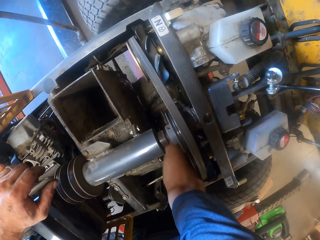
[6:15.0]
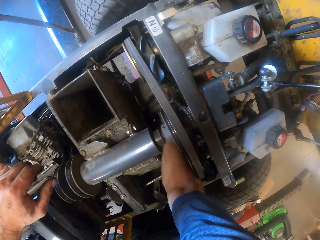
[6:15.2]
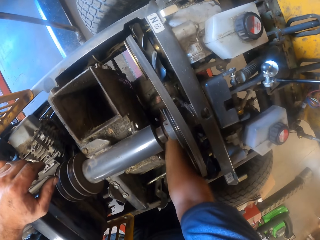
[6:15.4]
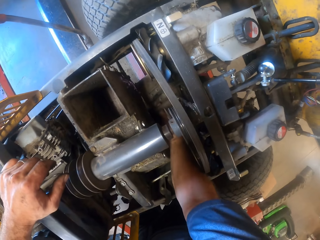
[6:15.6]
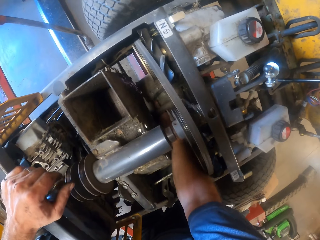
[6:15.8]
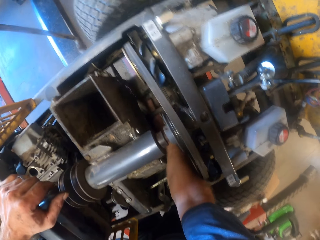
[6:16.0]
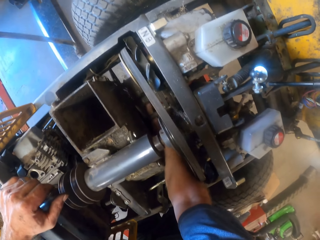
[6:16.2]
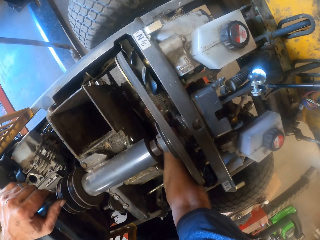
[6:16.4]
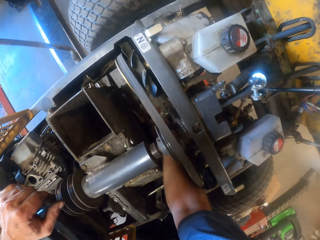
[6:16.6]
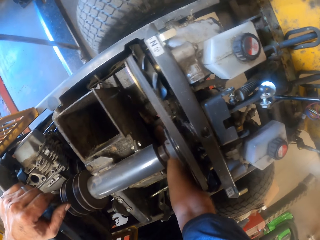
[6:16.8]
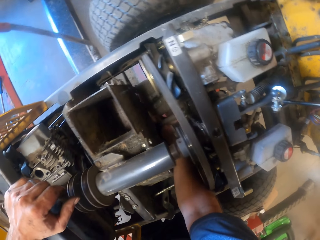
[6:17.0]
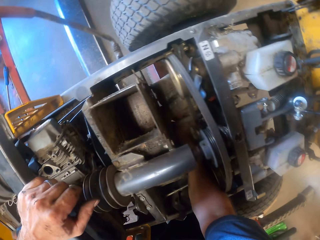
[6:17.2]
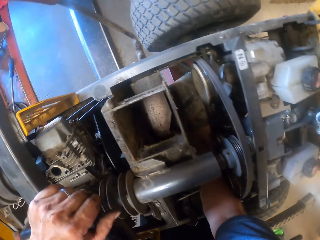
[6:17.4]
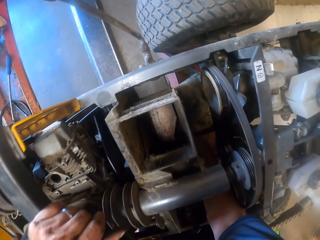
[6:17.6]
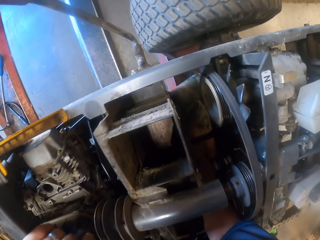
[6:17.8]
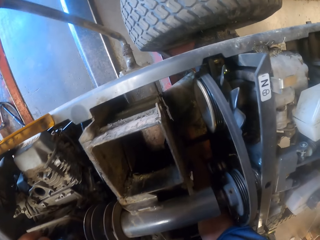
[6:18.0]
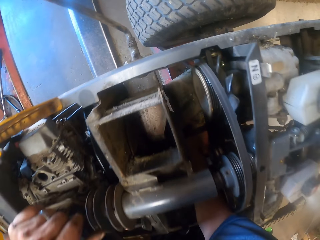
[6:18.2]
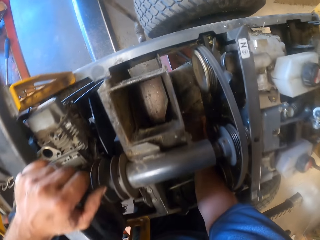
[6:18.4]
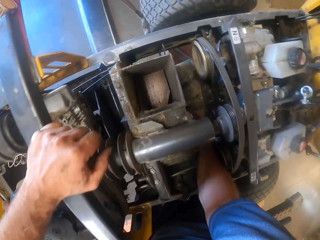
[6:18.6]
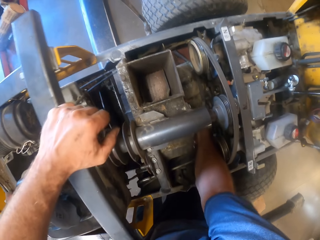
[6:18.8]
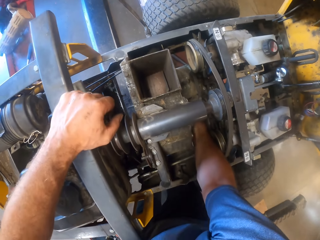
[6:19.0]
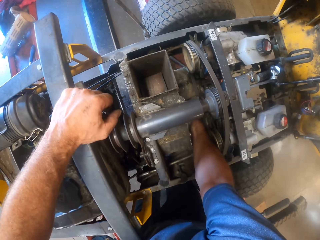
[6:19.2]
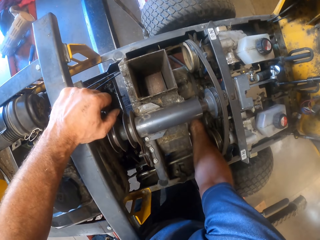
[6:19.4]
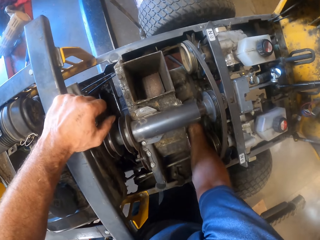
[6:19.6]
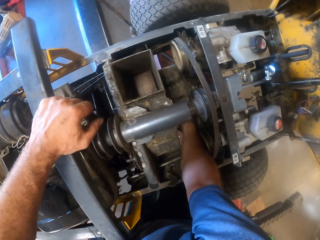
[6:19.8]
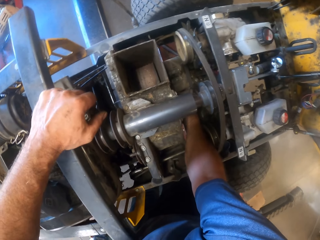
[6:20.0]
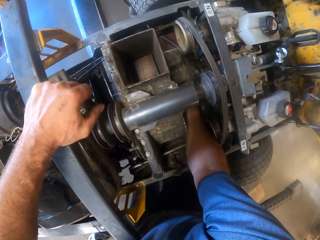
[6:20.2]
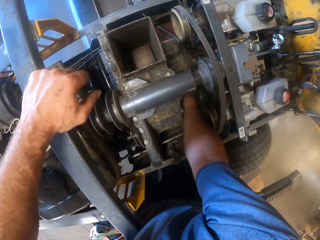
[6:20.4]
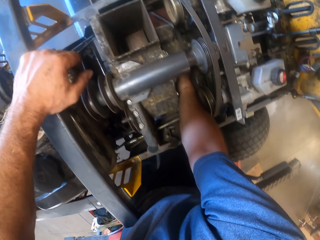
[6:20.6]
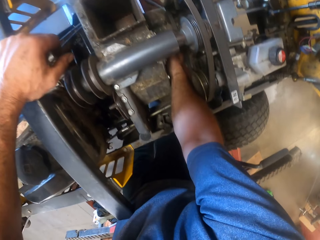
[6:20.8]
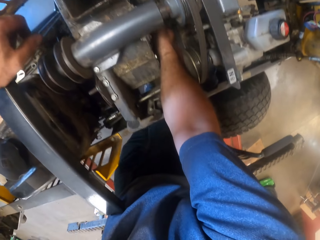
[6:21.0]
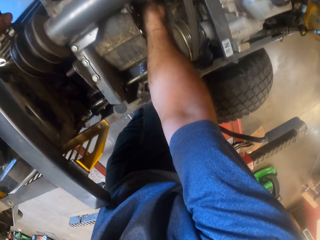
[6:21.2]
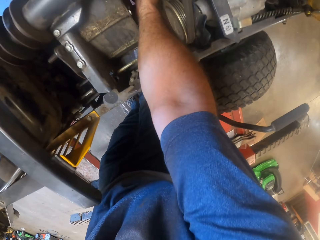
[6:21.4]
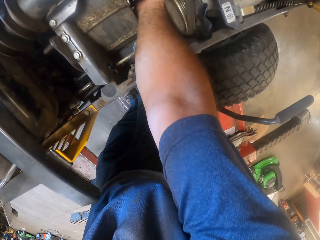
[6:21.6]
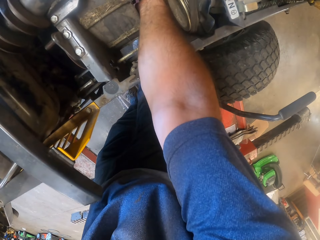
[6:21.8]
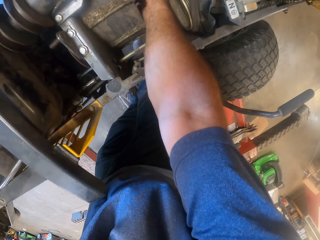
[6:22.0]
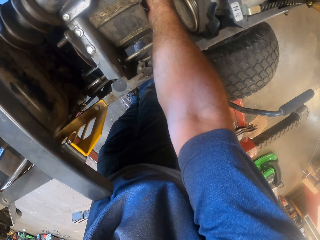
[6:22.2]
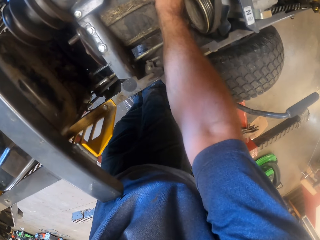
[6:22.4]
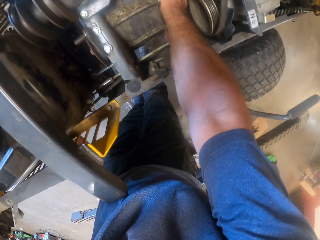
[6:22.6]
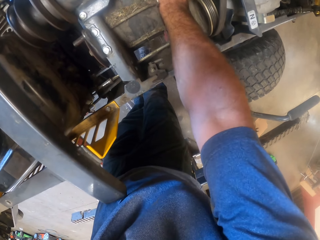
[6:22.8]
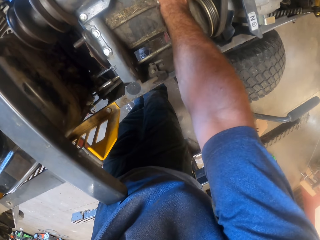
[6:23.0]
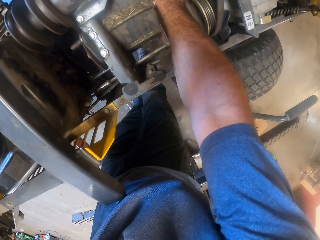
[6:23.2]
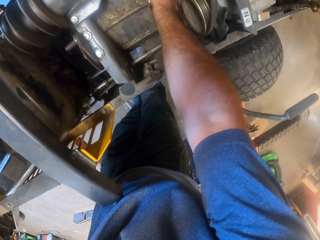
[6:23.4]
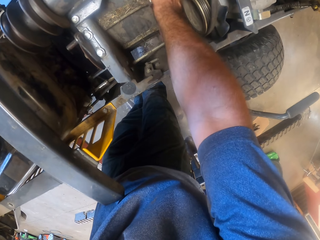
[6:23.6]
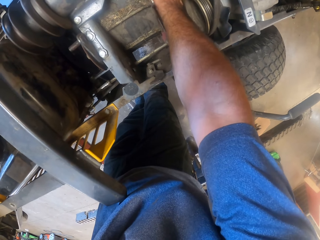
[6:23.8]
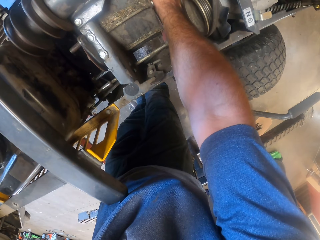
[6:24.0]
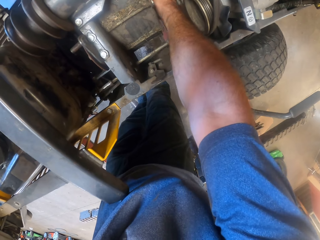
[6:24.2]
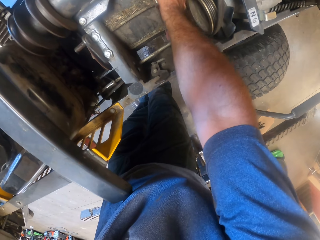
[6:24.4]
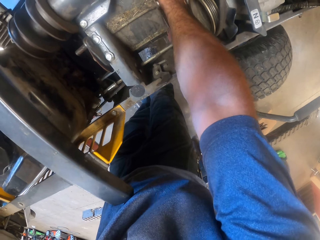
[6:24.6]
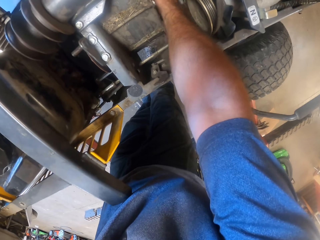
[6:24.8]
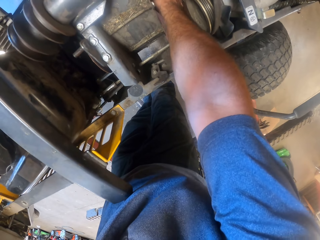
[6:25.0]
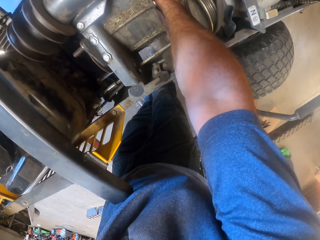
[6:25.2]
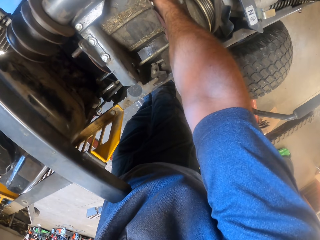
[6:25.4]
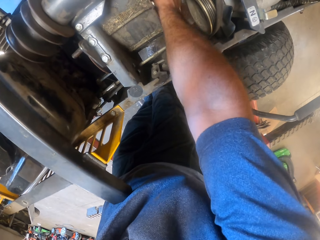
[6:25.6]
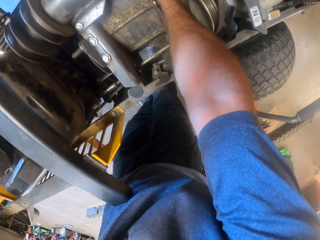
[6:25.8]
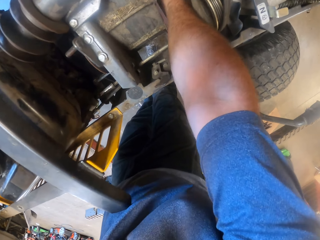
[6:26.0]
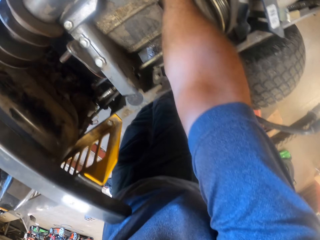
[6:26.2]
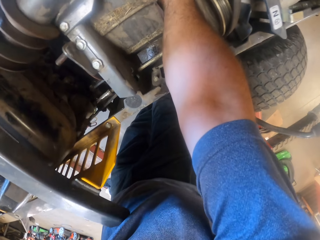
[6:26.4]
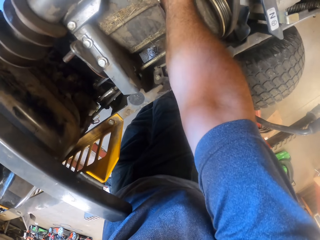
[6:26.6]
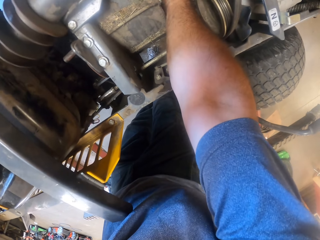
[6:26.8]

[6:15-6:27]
The camera wearer adjusts the exhaust muffler with his right hand.

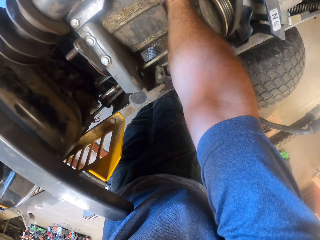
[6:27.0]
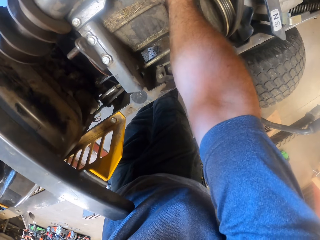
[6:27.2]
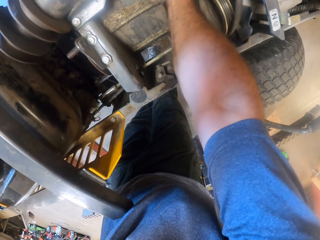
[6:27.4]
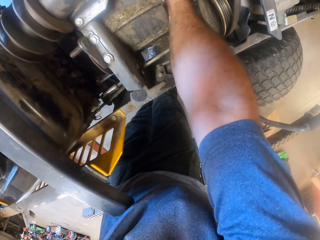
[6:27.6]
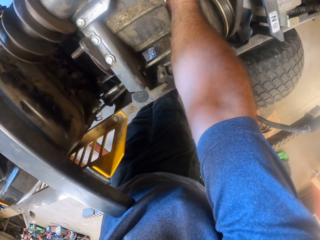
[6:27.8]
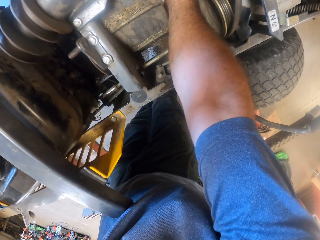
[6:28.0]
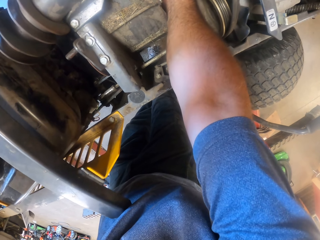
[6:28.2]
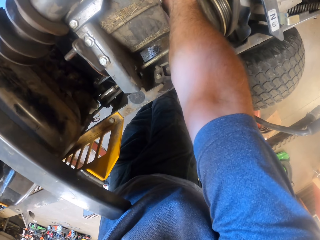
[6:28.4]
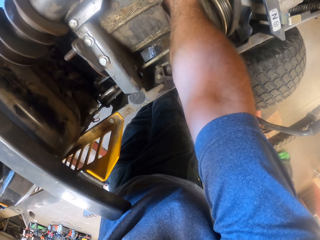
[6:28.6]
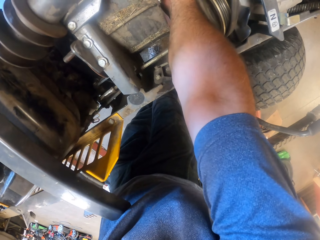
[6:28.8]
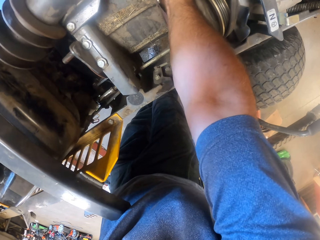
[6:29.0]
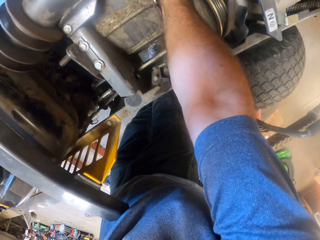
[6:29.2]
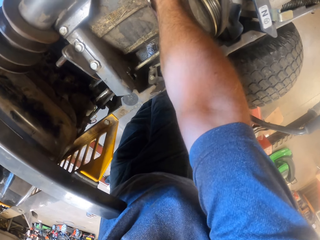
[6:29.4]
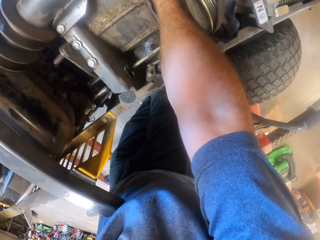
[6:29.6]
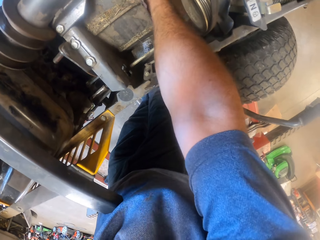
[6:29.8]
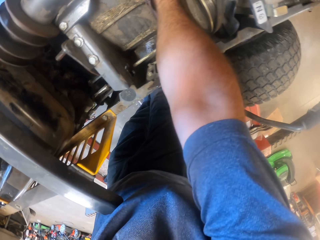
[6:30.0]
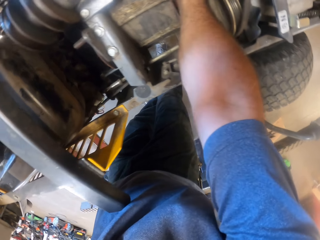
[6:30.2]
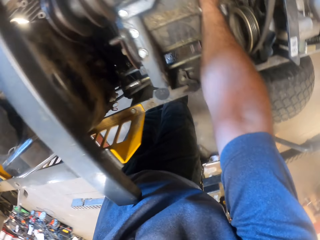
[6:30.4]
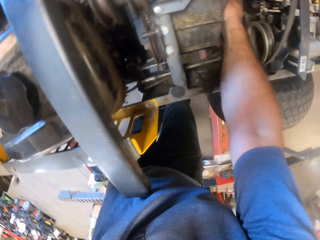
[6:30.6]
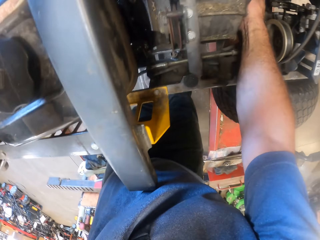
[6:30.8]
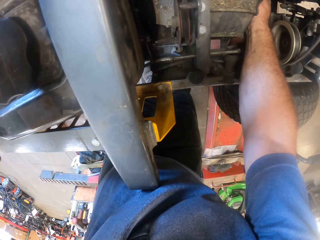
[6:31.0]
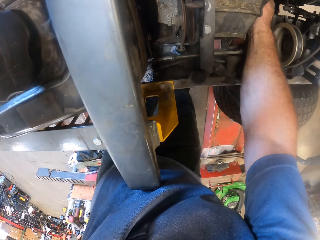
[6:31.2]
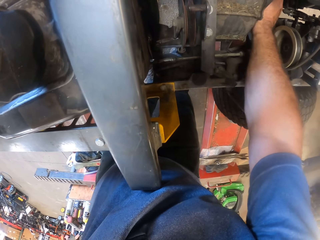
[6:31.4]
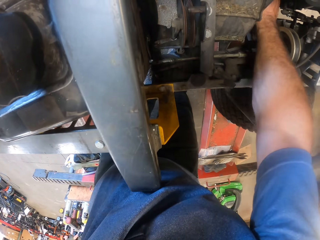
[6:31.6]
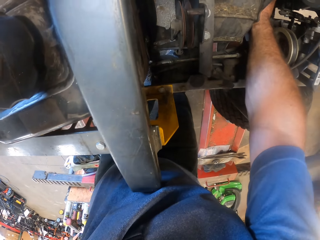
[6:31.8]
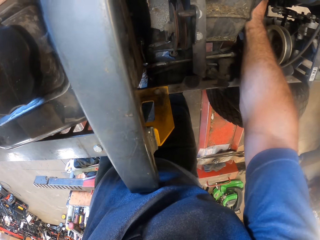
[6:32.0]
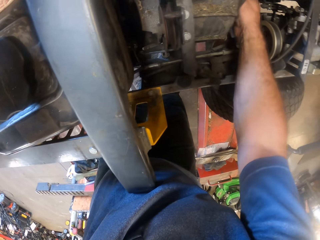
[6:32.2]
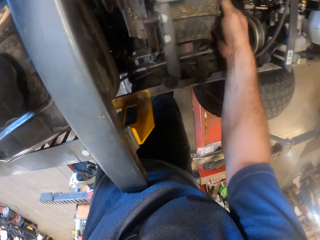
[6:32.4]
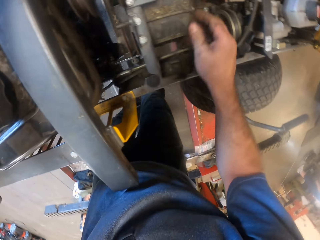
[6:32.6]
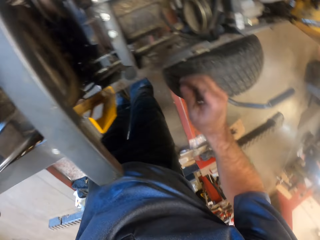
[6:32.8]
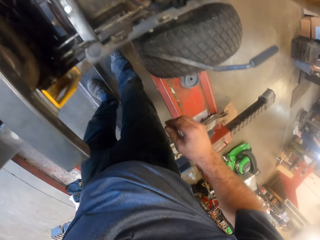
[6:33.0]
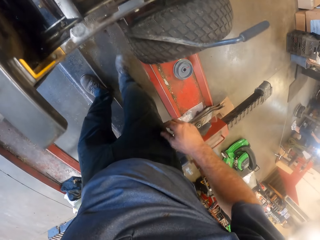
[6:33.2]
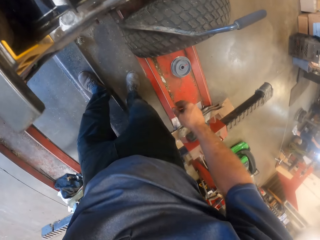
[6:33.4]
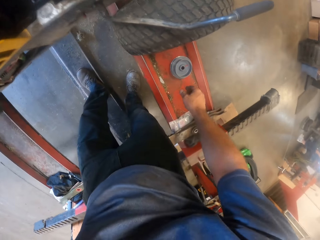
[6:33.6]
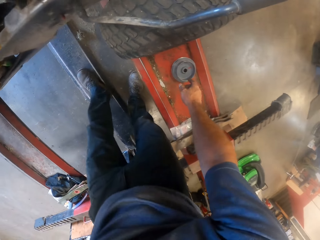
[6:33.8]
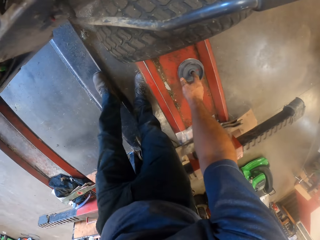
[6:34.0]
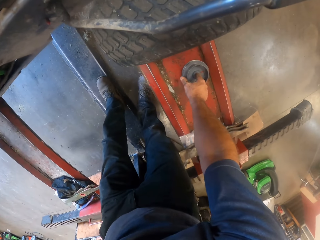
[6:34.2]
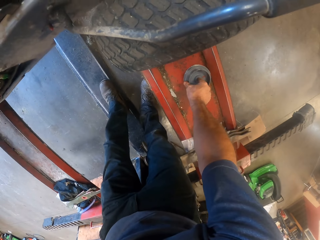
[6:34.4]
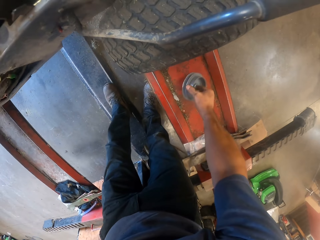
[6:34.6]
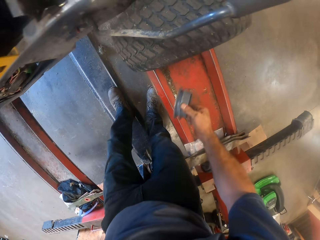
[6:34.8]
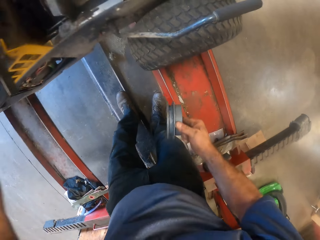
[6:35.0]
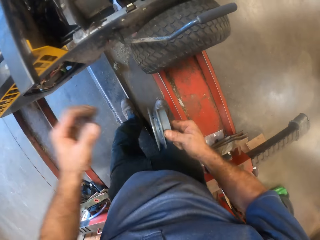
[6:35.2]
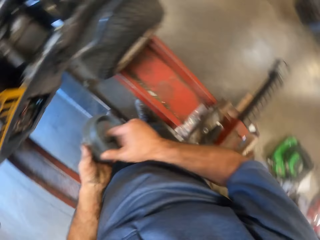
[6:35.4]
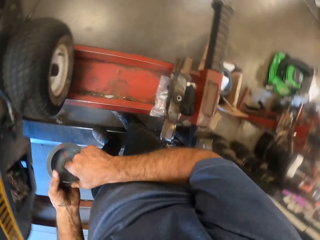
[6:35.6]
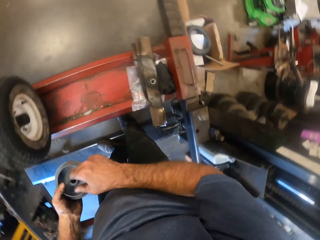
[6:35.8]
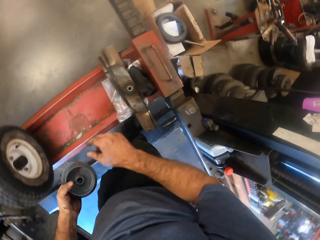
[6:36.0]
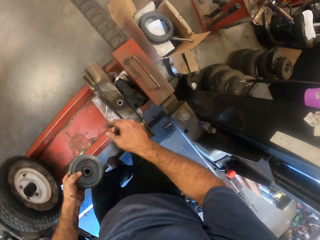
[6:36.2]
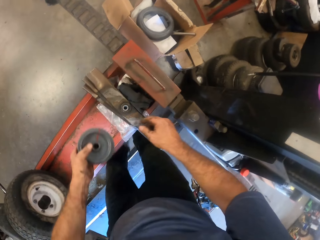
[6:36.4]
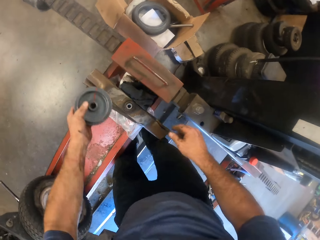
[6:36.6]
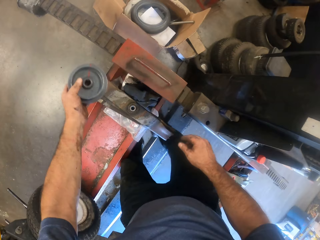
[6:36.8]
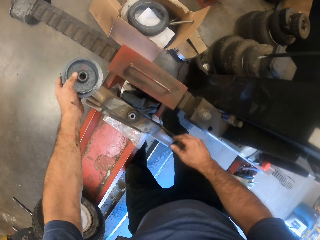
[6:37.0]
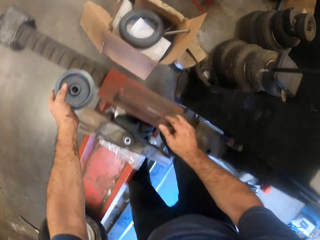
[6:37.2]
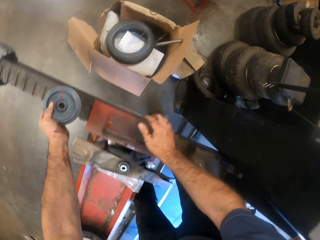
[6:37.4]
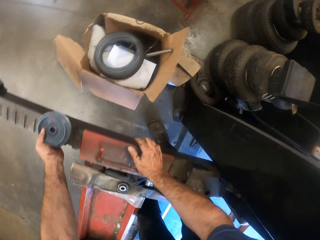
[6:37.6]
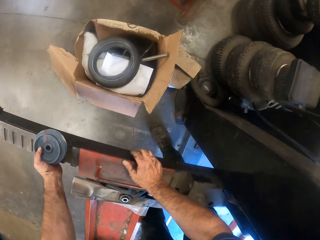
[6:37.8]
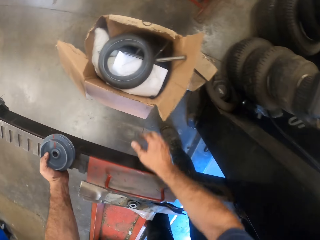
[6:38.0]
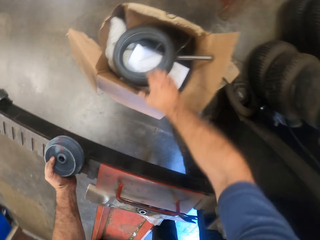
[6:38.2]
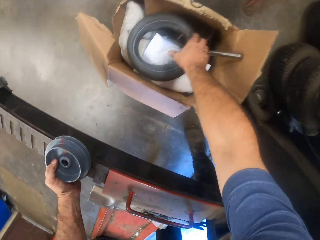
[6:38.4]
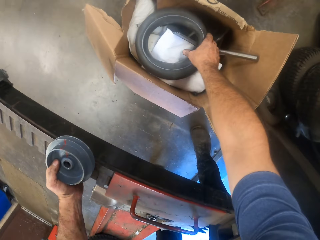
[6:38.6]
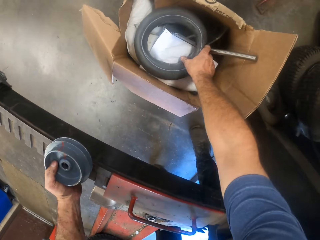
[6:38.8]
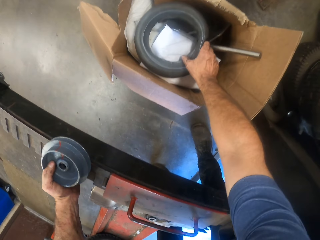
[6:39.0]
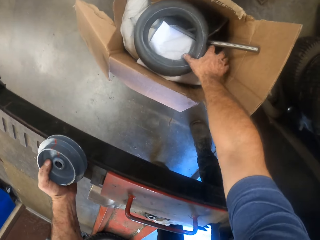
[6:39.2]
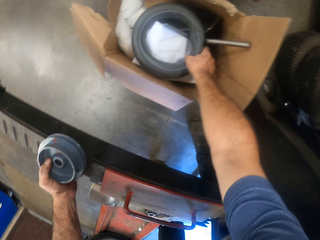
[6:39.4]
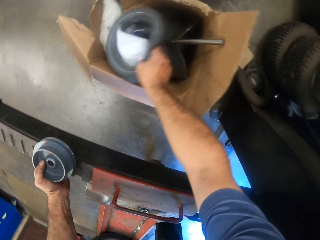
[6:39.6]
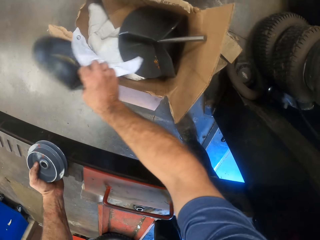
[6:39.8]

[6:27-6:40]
The camera wearer removes his right hand from the exhaust muffler. He picks up the clutch drum from the metal beam with his right hand. He passes the clutch drum from his right hand to his left hand. He touches a tube on the carton. He lowers both hands on a metal bar holding the other metal beam. He stretches his right hand towards a box and checks the contents of the box with his right hand.
